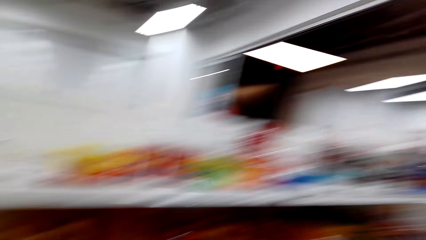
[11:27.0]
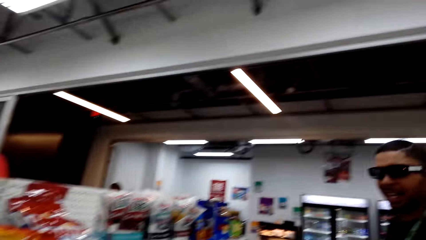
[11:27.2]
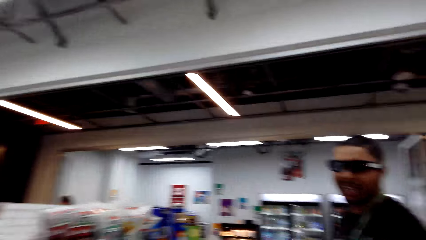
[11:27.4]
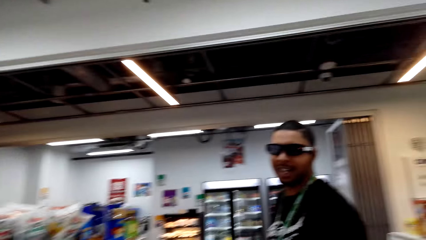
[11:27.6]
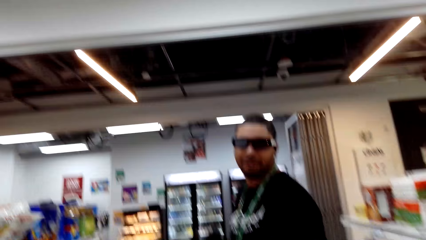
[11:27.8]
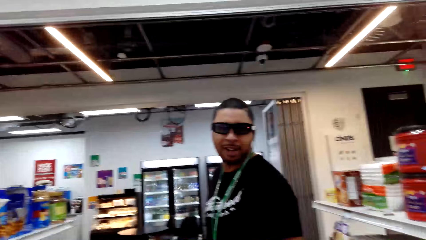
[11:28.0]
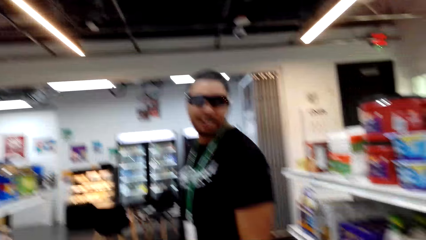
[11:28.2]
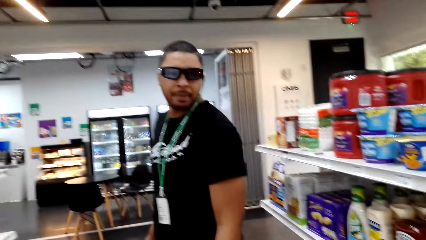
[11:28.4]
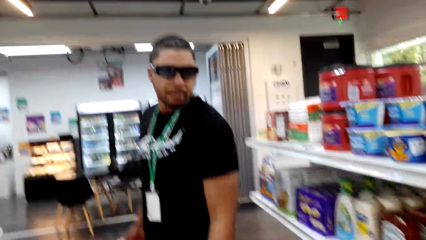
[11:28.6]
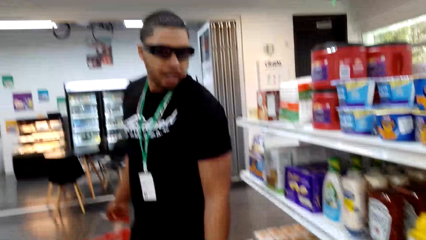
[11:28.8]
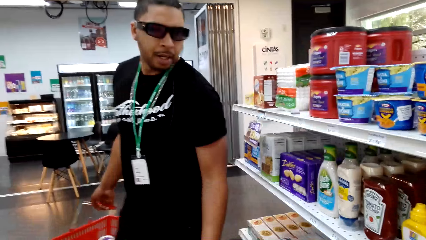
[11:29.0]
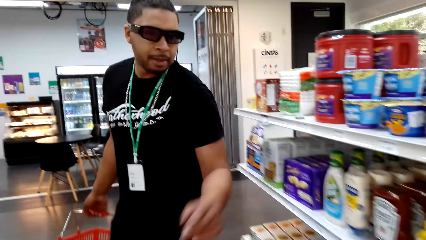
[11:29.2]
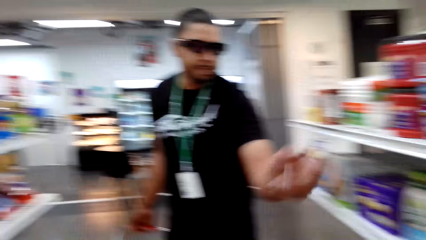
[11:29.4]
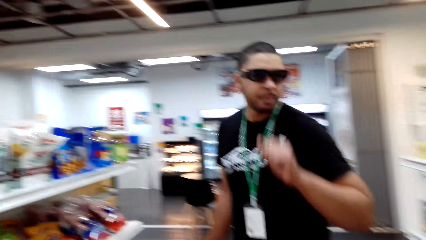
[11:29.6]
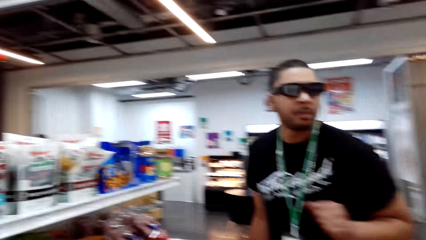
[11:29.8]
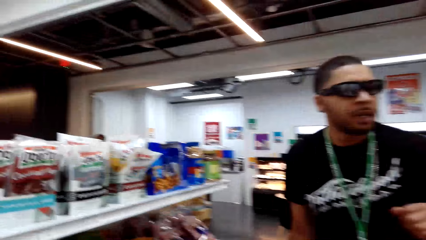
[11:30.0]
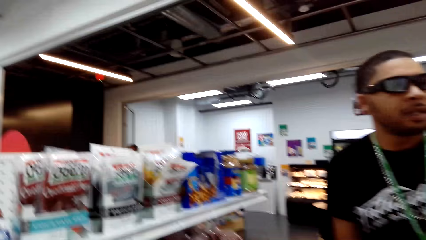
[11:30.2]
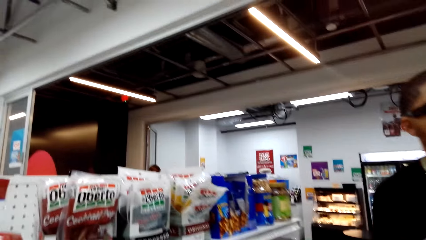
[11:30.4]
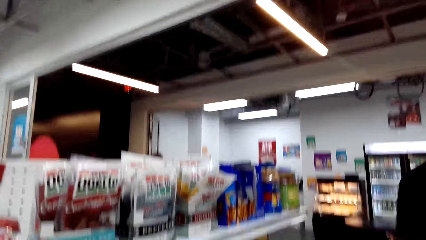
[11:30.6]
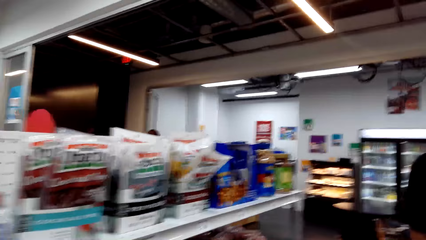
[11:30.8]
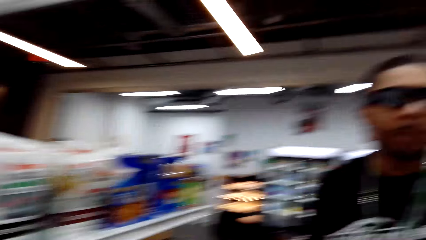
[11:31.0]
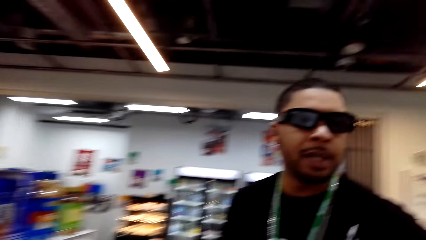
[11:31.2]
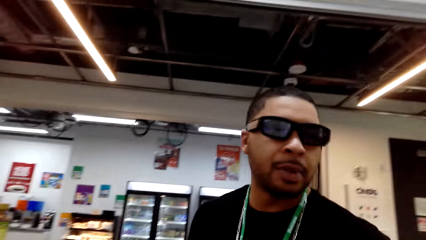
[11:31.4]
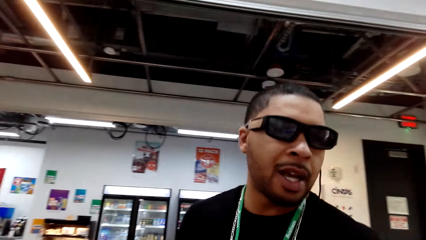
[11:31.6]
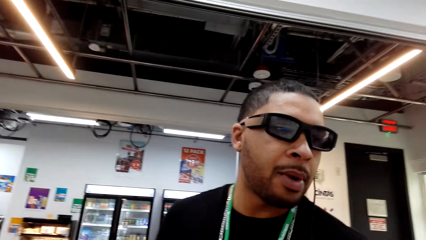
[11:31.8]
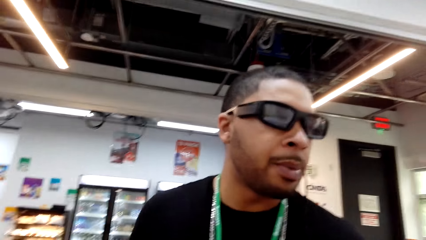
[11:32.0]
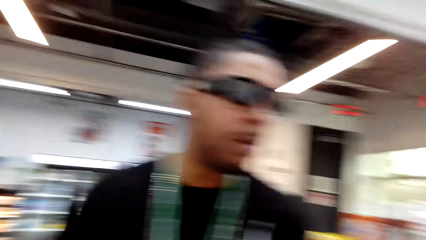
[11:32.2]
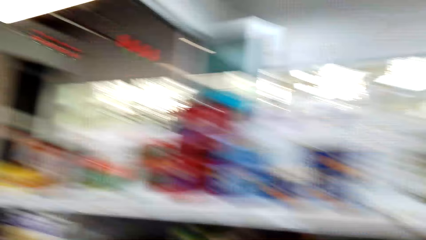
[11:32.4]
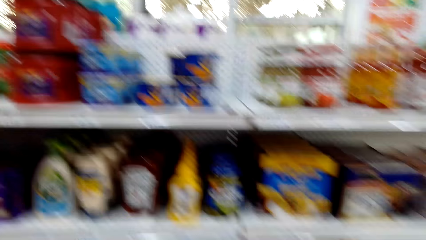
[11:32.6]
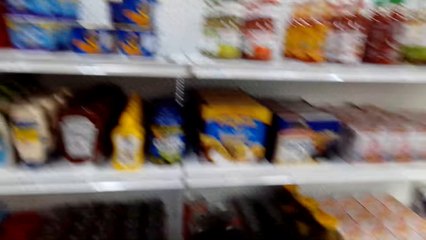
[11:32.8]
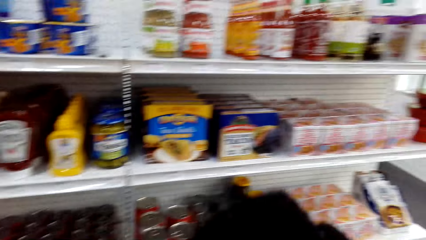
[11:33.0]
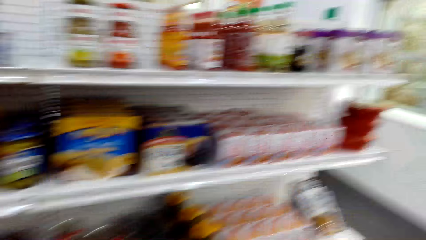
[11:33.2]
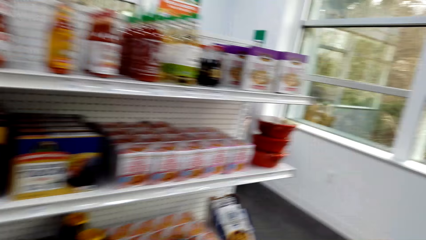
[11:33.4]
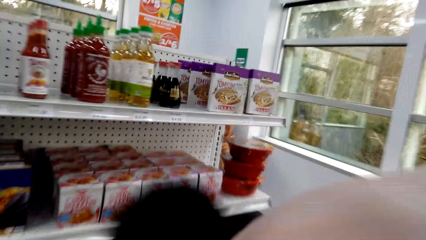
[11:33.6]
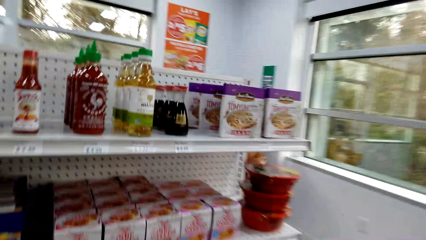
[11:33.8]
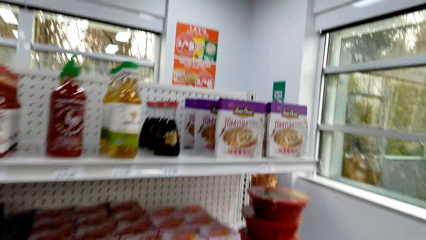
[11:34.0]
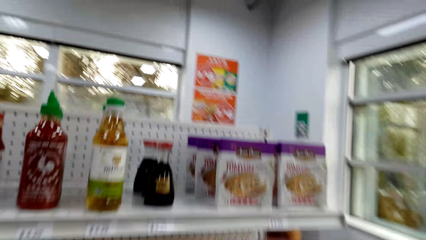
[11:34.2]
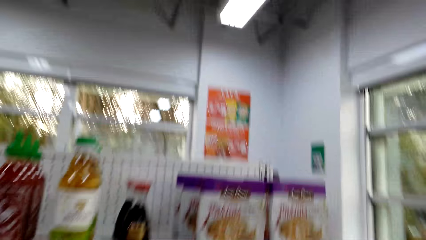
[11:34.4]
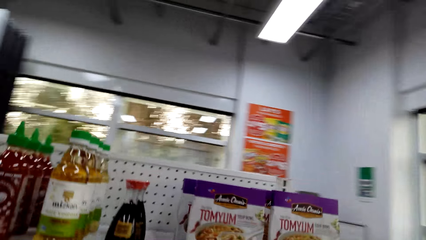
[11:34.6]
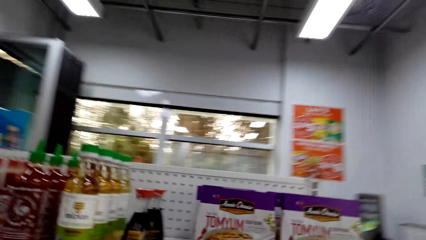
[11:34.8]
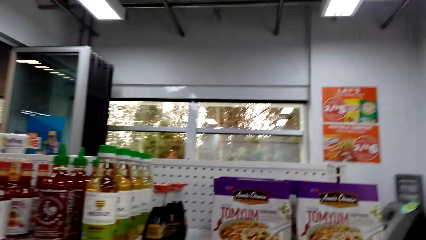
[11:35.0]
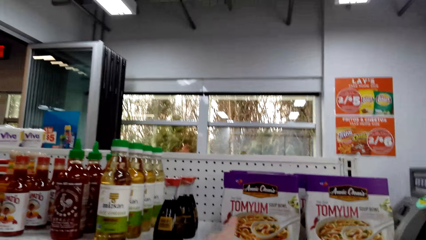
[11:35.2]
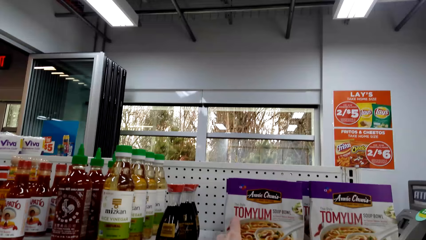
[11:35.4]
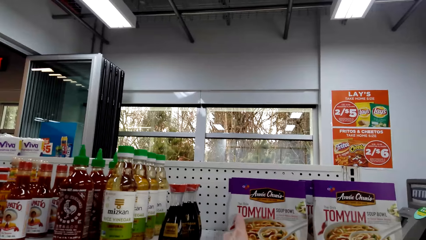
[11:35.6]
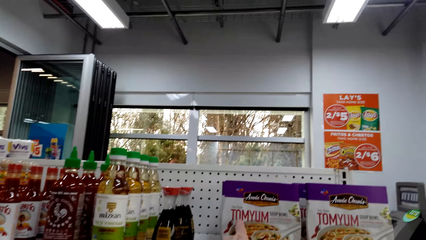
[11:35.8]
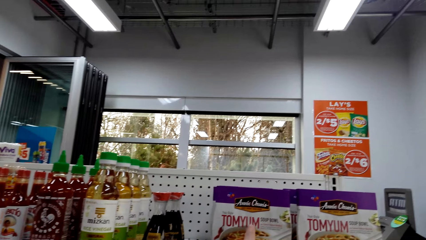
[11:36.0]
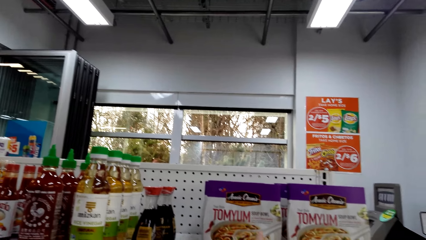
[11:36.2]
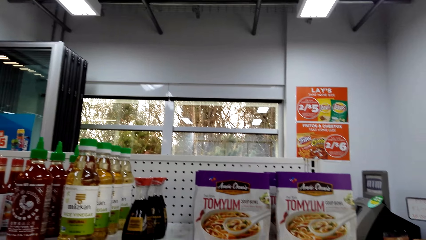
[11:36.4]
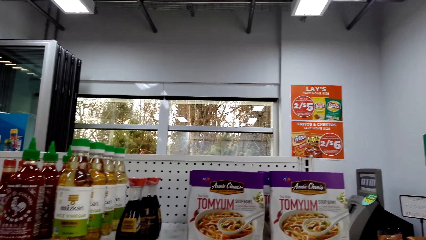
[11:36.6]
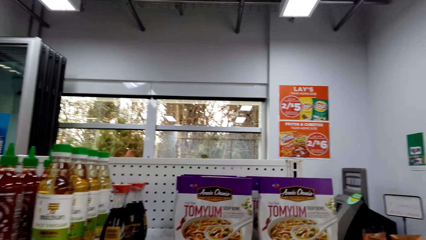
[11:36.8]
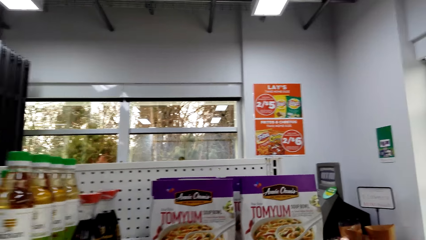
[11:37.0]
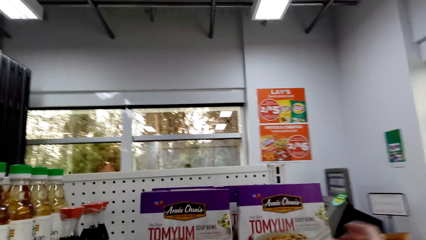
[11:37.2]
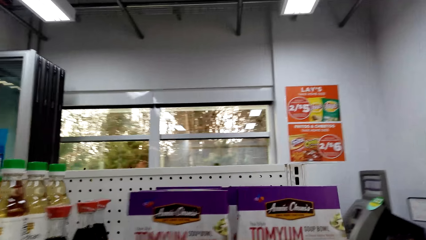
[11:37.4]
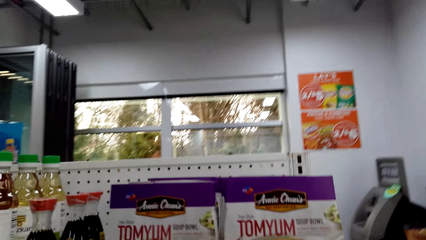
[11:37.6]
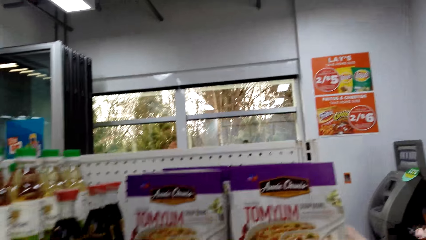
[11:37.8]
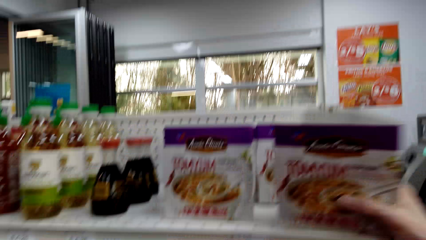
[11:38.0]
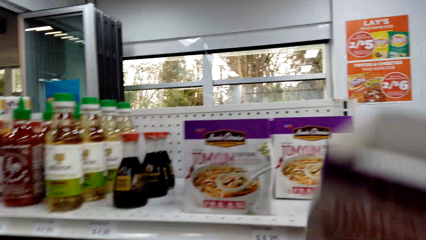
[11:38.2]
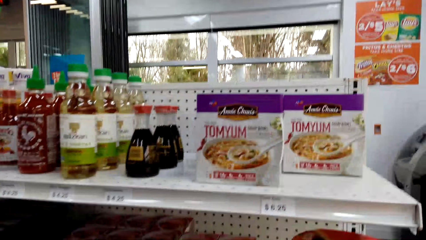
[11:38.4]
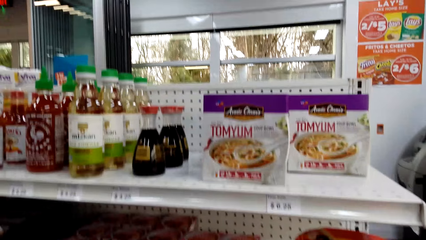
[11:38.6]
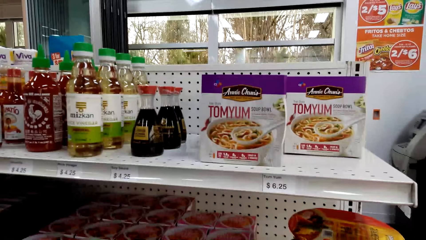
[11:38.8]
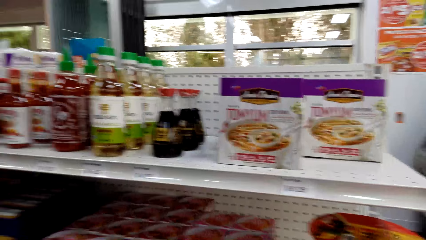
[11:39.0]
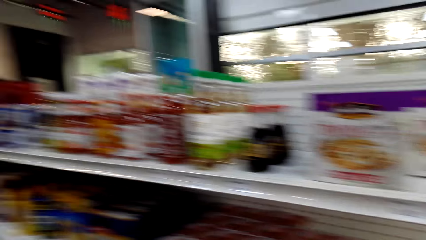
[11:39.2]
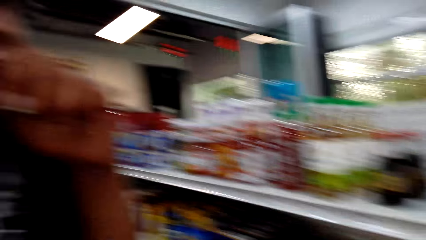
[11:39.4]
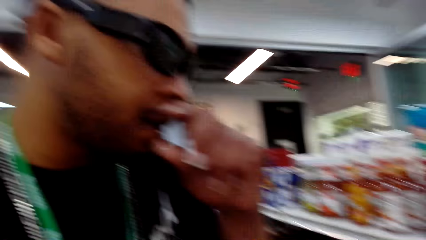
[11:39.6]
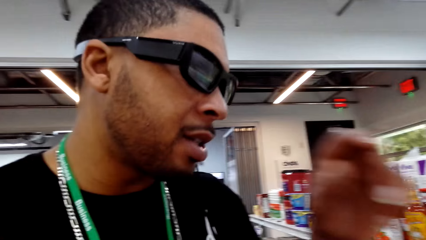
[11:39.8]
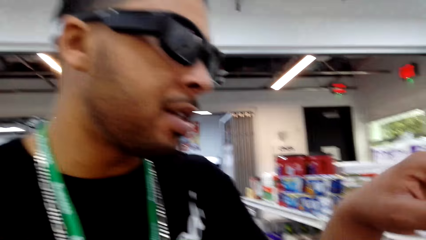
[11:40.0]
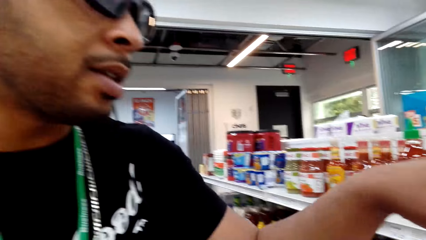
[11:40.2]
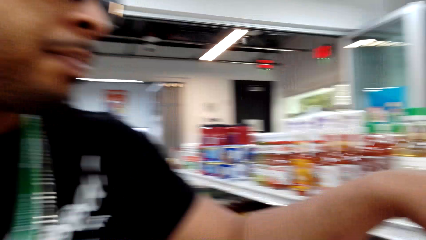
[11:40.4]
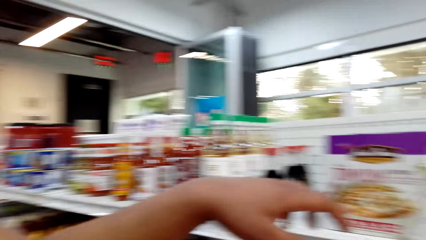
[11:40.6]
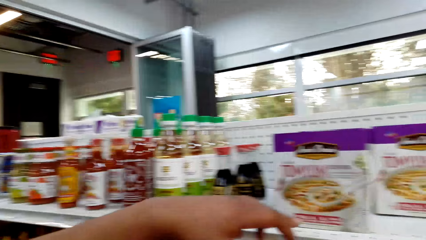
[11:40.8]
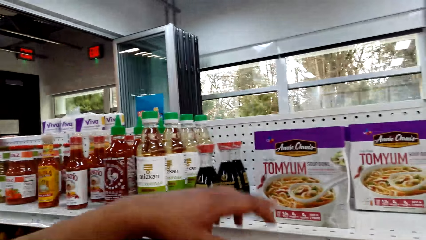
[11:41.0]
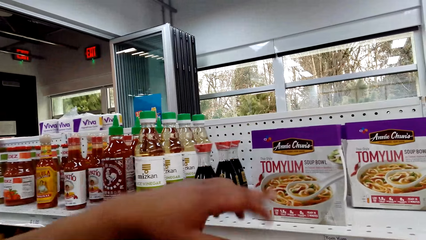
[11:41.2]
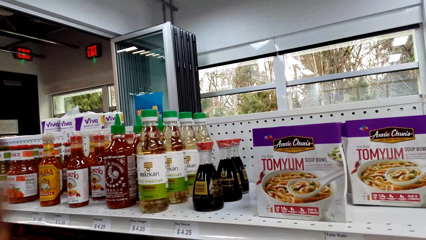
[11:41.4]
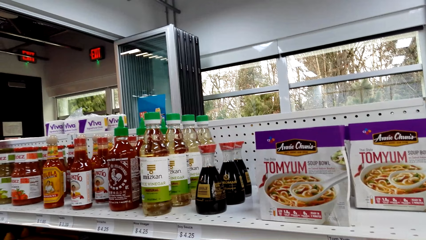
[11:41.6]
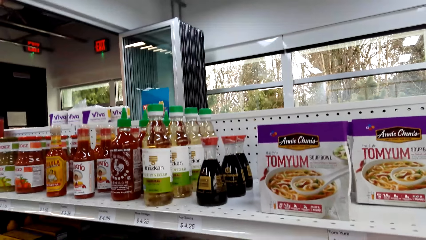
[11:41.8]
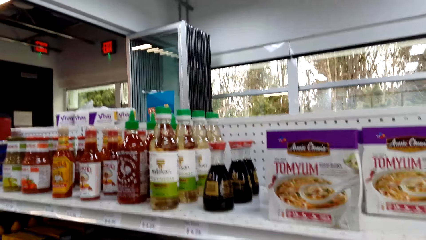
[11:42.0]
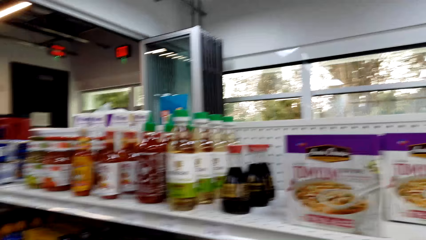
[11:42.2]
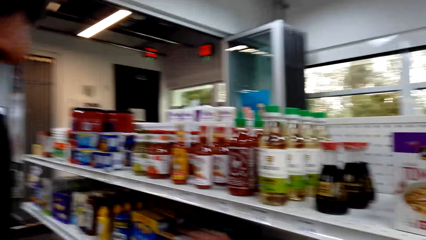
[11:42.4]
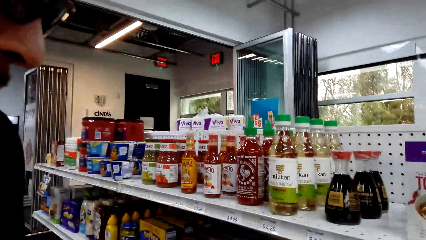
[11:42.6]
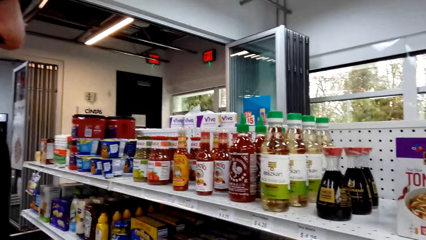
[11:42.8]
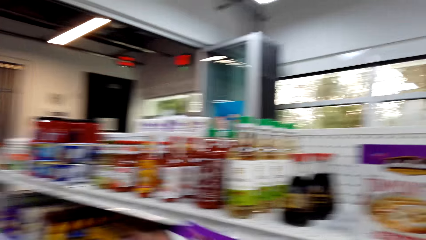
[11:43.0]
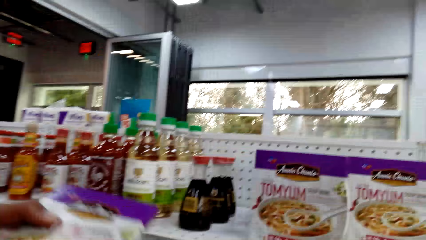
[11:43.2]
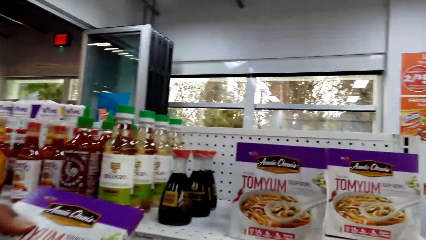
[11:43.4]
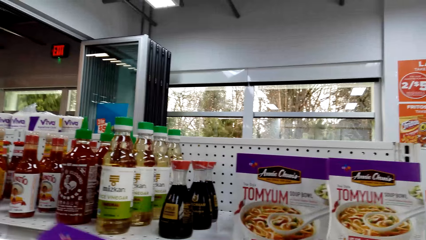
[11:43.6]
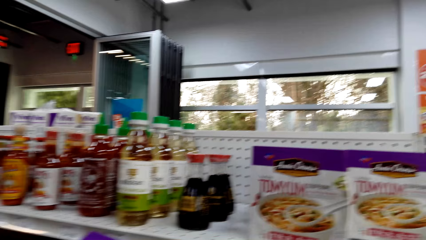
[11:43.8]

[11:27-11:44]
The camera wearer picks up an item from the shelf. They dialogue to a person.
